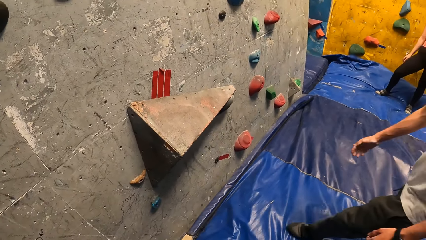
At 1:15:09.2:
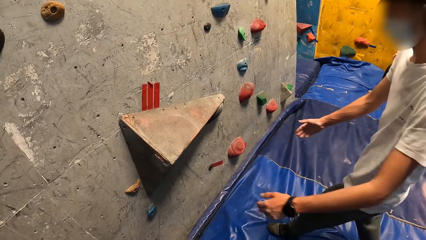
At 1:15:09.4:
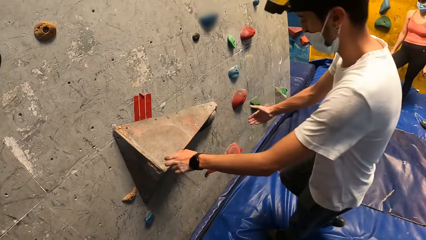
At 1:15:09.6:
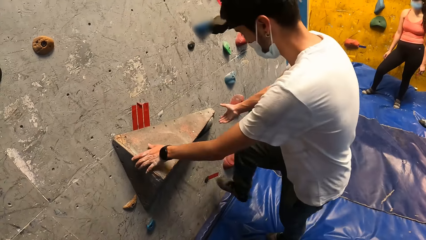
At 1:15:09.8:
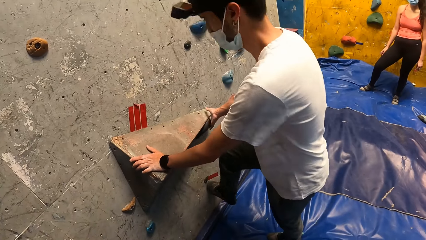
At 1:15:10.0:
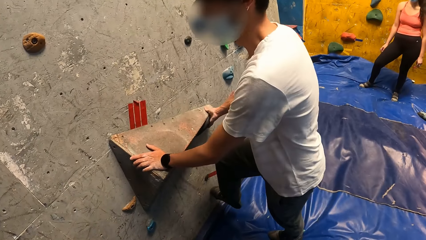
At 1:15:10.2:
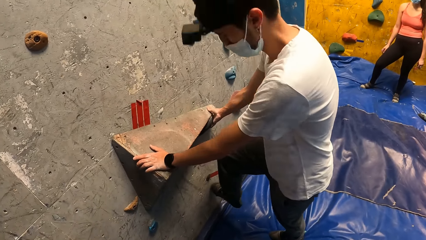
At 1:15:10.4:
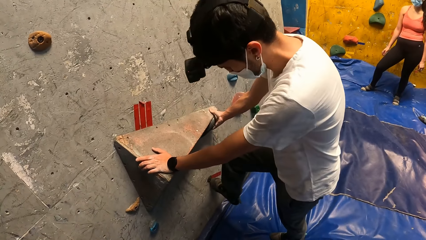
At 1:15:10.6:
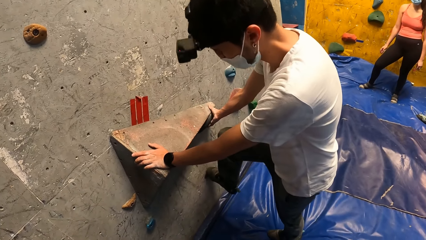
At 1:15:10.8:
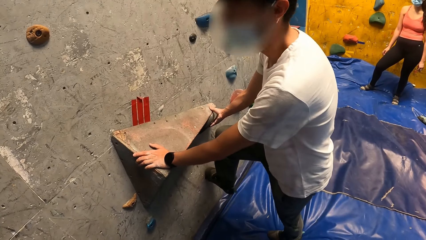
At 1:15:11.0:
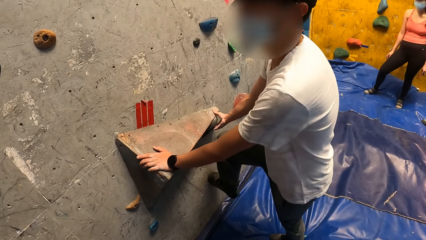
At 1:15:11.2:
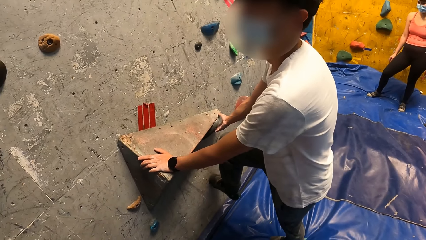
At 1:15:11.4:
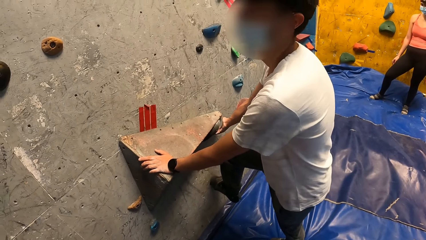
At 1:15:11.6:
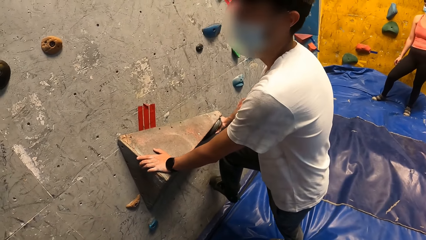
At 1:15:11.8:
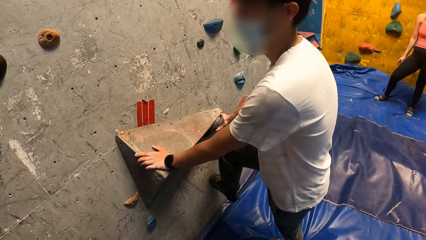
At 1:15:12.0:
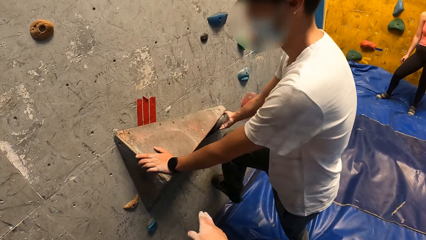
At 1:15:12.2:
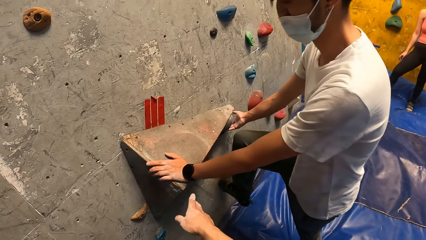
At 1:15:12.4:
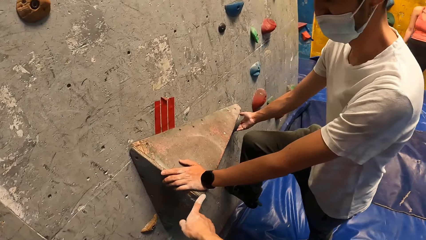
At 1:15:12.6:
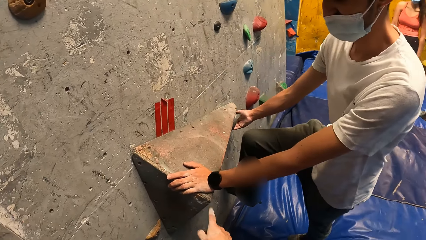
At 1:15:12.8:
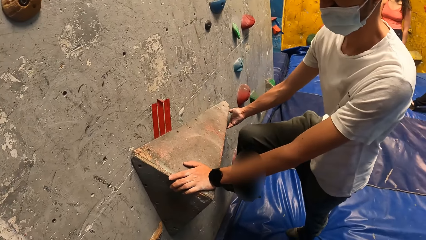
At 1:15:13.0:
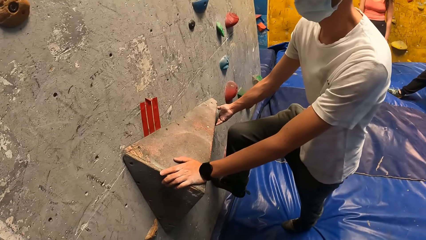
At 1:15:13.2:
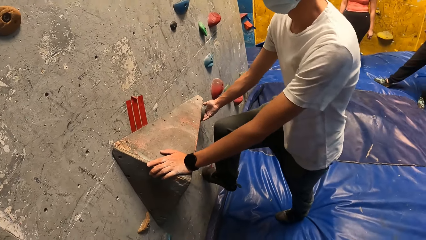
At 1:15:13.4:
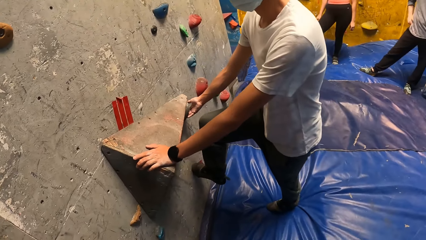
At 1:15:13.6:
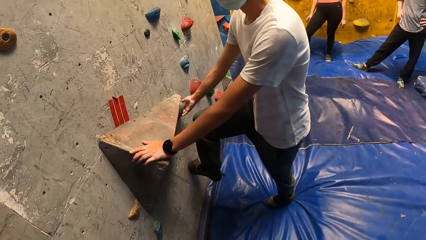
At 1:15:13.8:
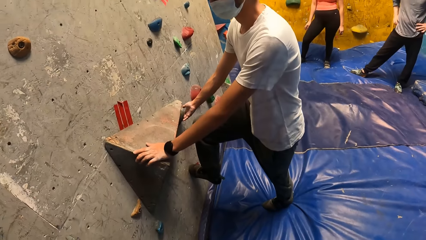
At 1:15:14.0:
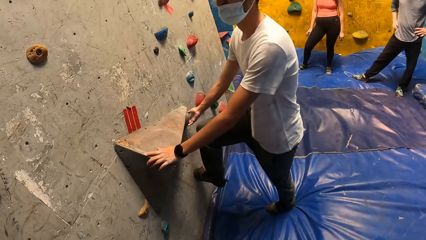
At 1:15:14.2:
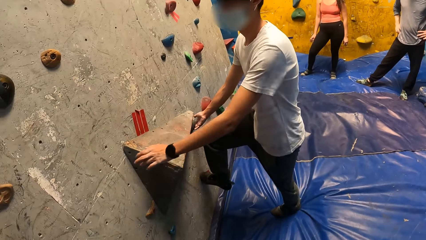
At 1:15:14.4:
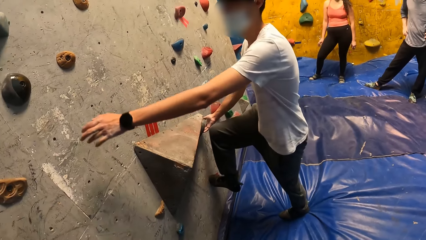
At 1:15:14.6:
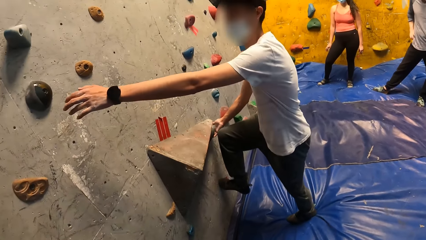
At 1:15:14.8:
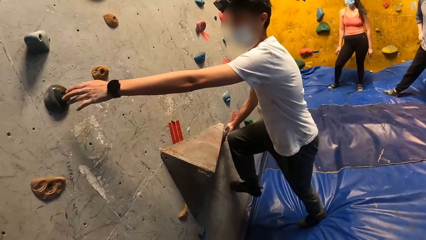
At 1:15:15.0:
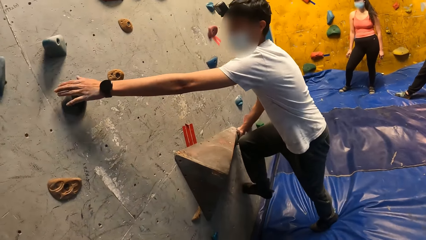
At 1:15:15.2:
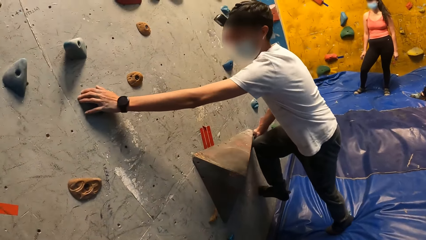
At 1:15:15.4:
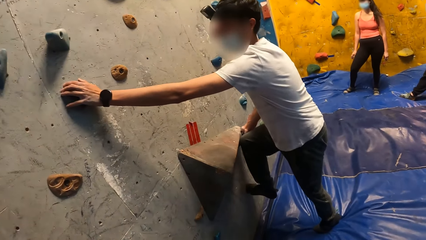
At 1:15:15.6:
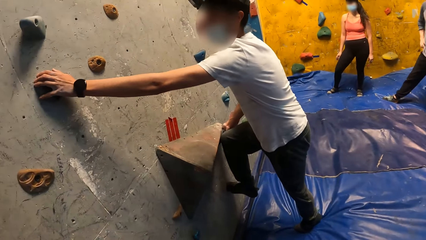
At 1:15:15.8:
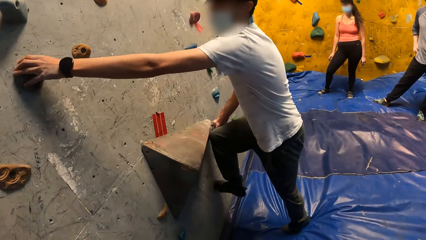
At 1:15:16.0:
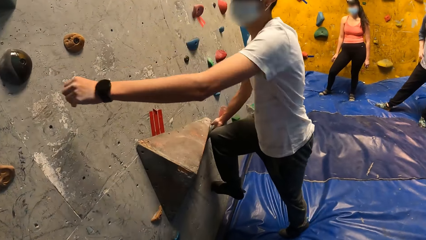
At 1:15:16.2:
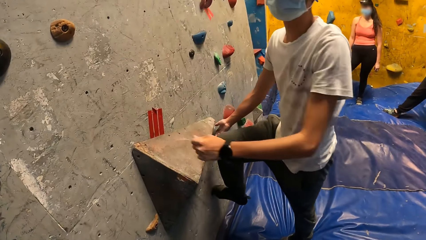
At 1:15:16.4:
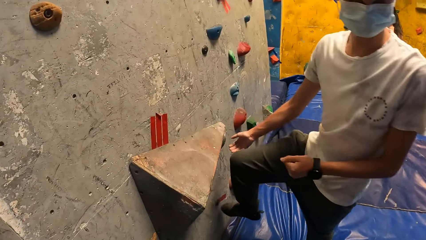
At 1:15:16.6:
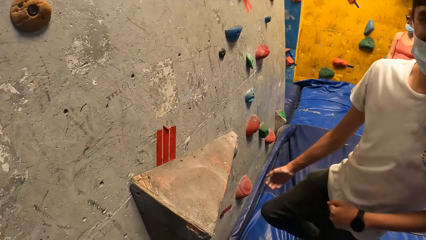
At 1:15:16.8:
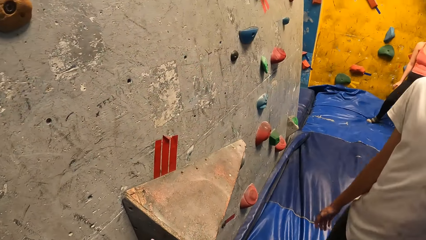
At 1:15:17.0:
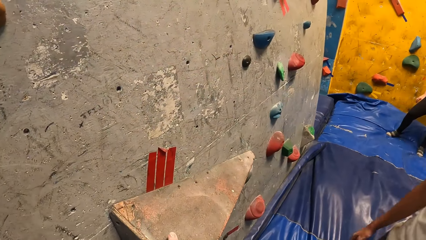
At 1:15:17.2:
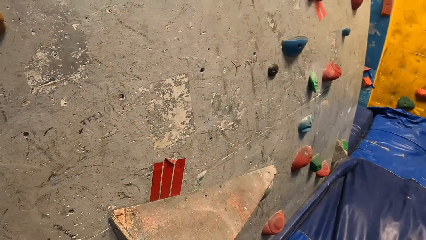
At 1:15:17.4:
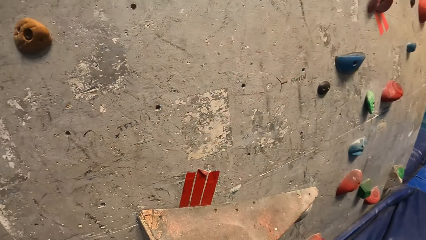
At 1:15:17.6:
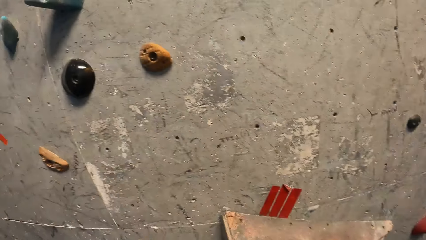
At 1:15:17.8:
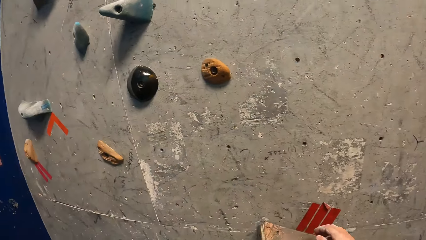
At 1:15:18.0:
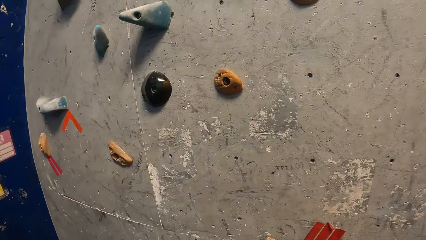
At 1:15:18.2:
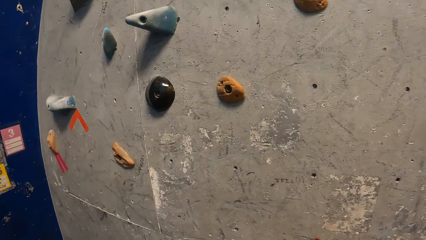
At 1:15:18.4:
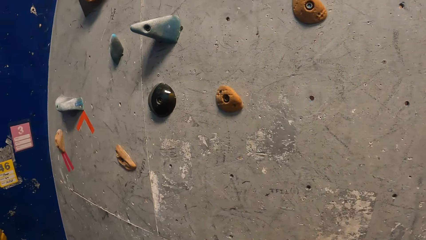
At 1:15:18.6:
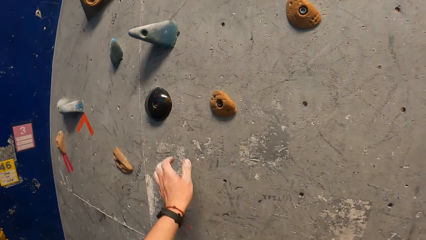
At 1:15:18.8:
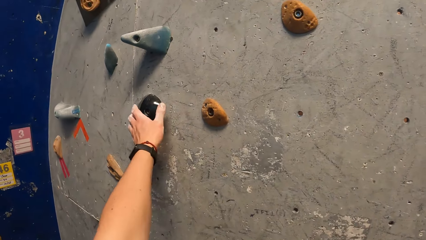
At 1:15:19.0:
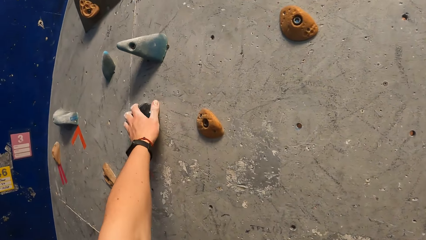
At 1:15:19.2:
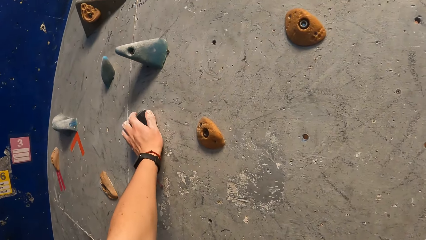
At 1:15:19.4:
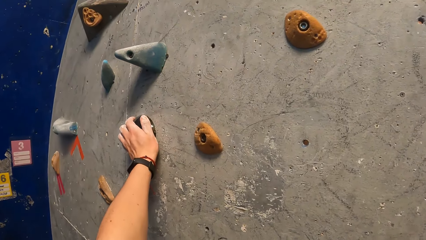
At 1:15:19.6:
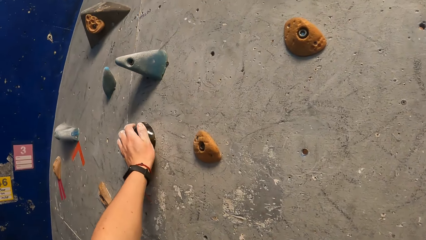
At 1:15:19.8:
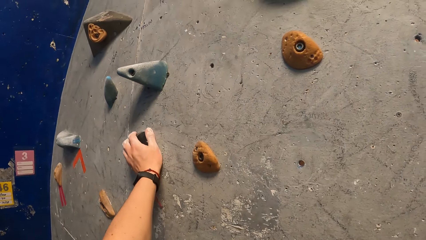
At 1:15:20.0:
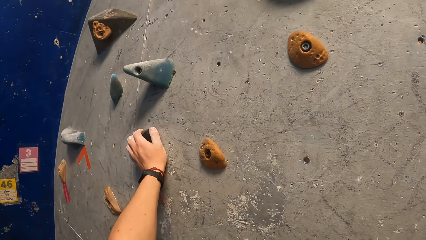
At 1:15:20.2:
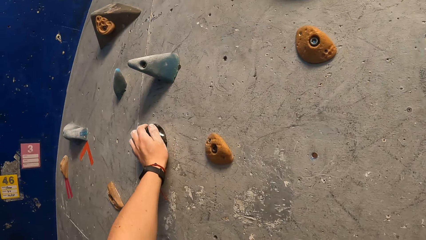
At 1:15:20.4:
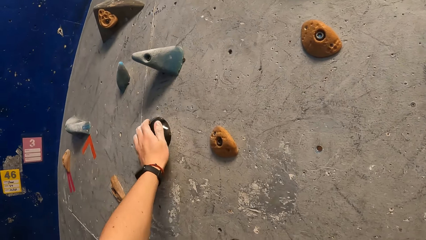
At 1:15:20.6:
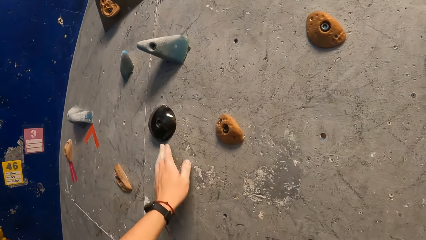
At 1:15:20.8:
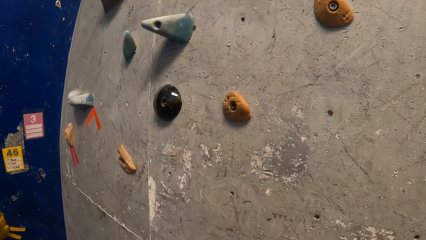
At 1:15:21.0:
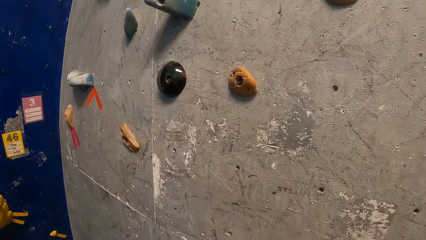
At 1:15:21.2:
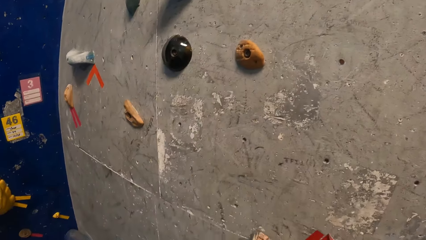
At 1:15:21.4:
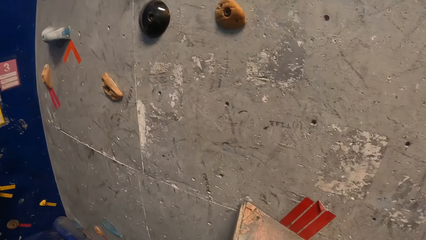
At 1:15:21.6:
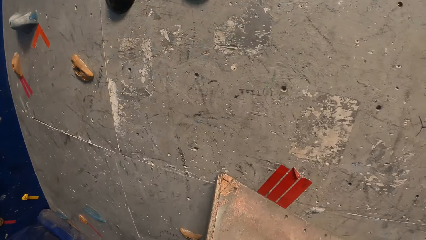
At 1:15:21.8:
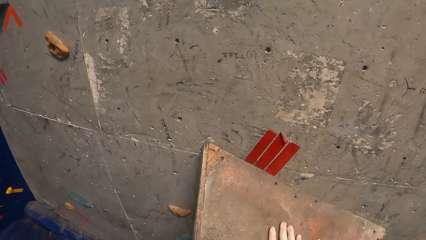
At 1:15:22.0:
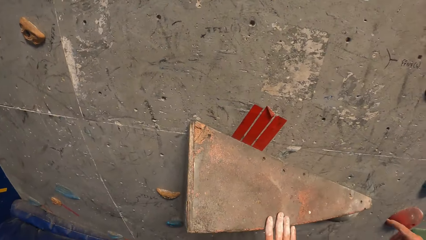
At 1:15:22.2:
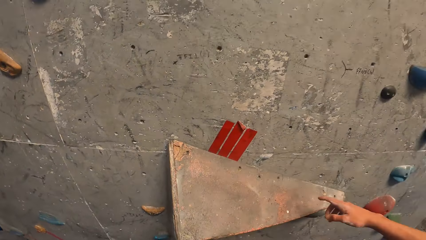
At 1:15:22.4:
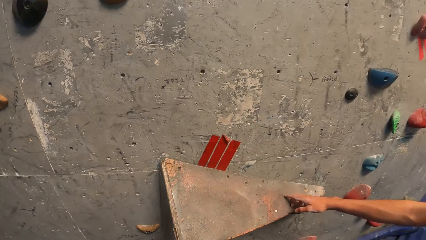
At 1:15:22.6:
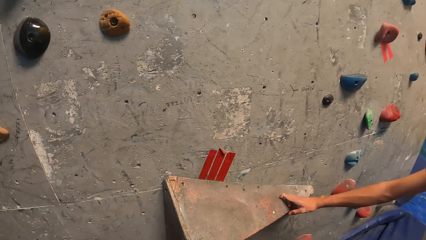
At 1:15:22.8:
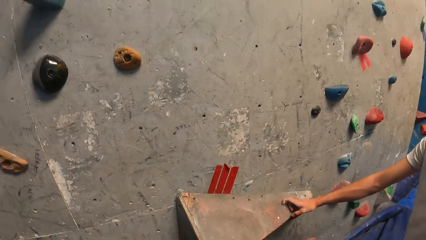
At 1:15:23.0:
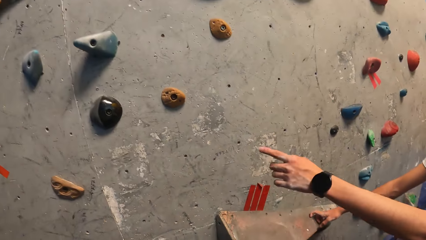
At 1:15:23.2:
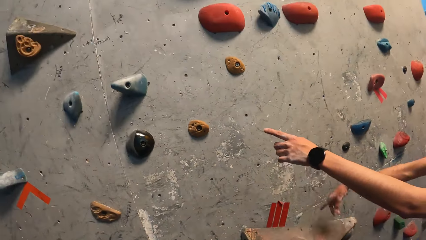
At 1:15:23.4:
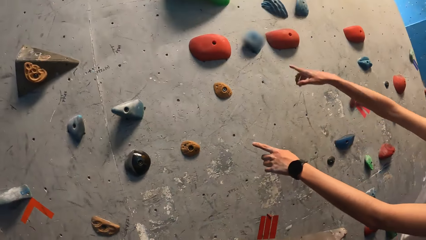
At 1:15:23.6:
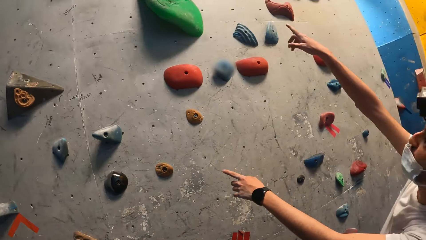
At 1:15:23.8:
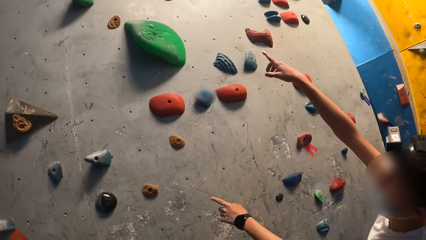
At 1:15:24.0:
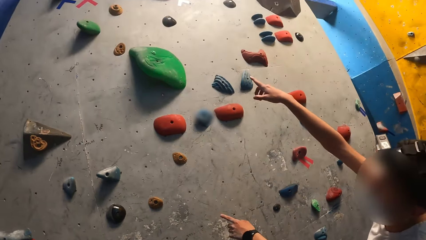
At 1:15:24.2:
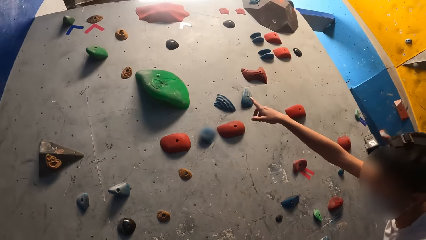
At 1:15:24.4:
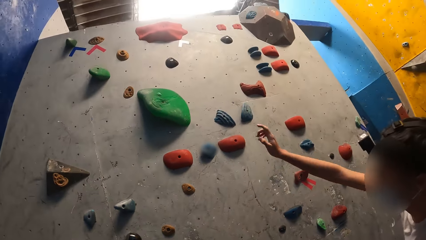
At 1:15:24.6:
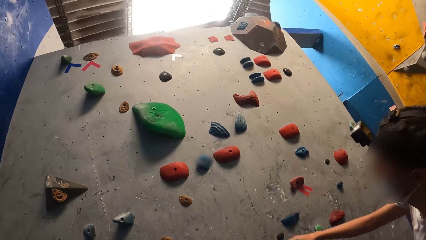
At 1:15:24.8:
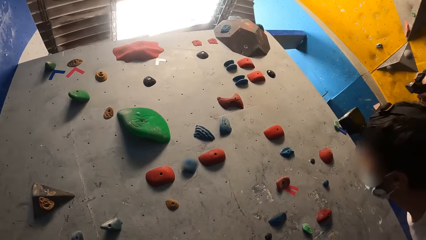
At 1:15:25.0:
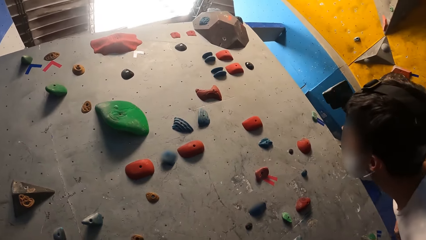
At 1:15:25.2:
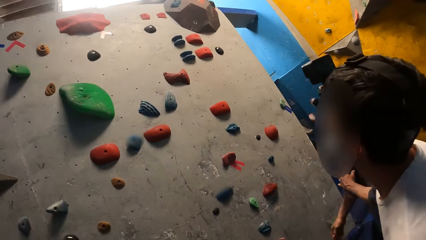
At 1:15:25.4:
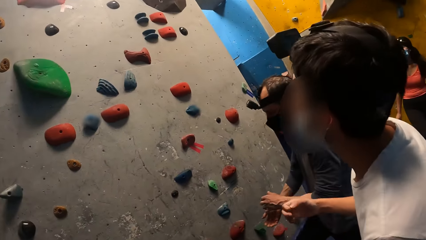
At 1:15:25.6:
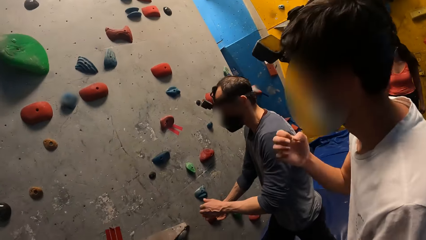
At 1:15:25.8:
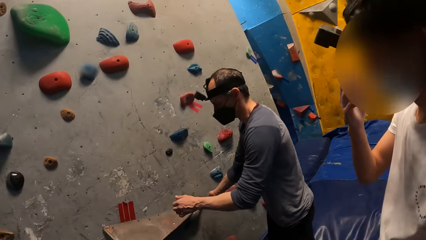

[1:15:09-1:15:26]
The man holds a rock on the wall with his hands. The camera wearer touches the rock on the wall with his right finger. The man touches a rock on the wall with his left hand. The camera wearer touches the rocks on the wall with his hands. He grabs the holder.
